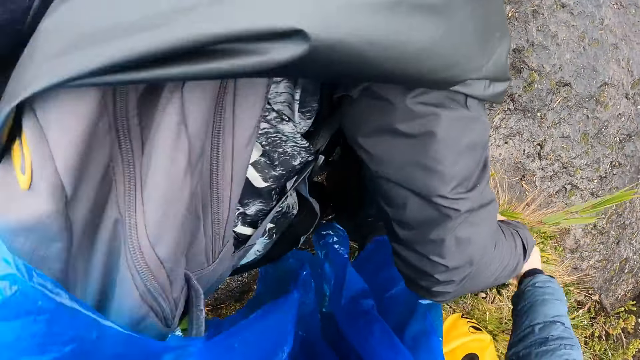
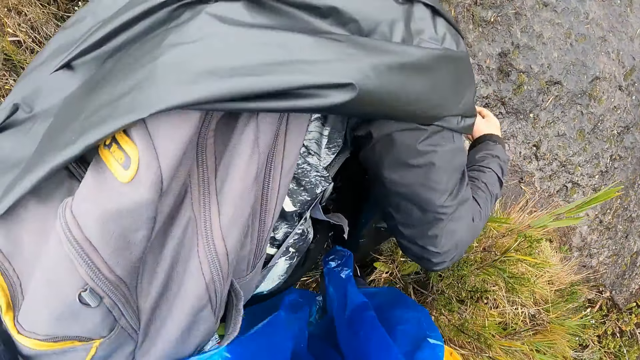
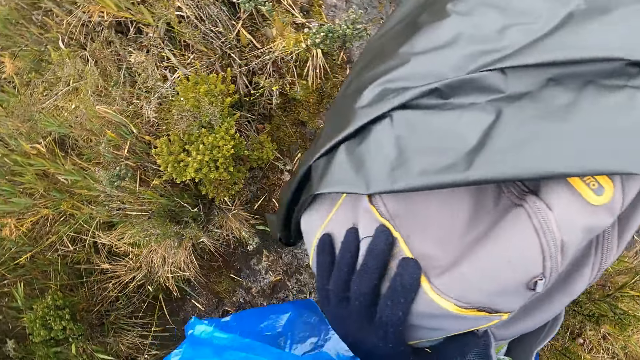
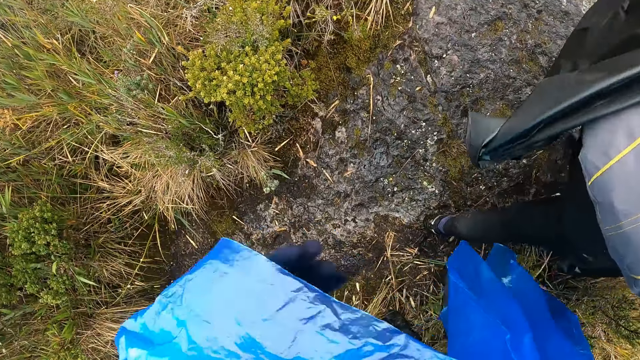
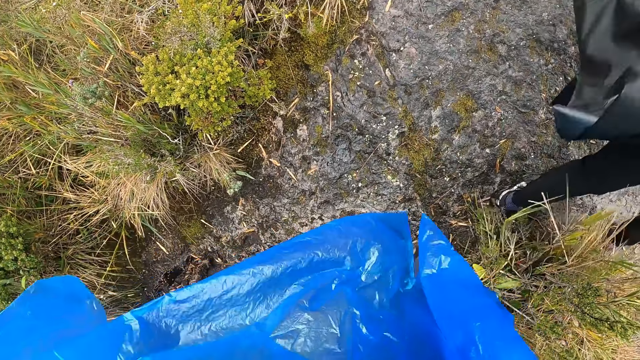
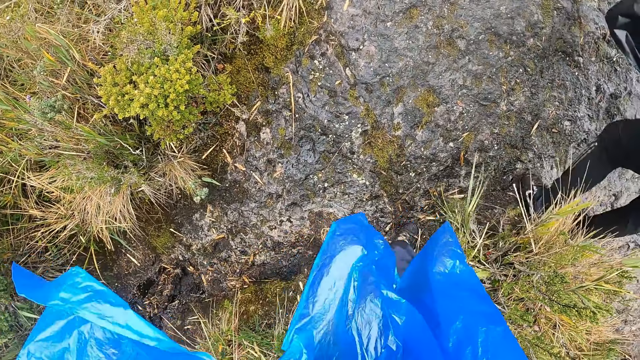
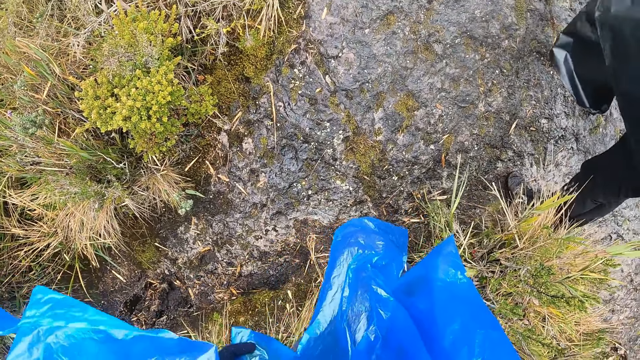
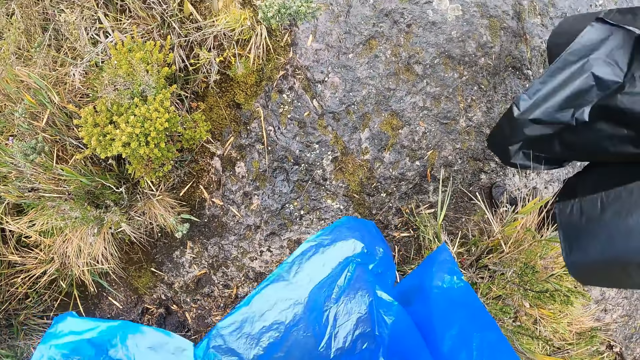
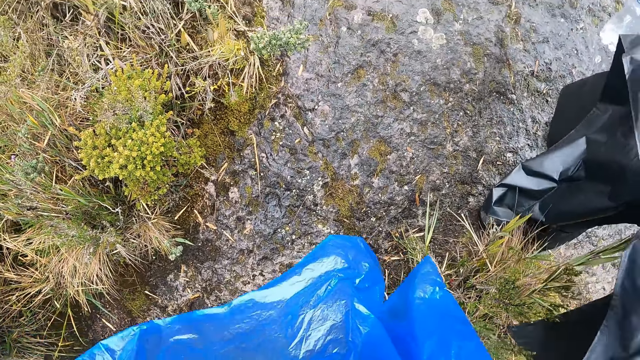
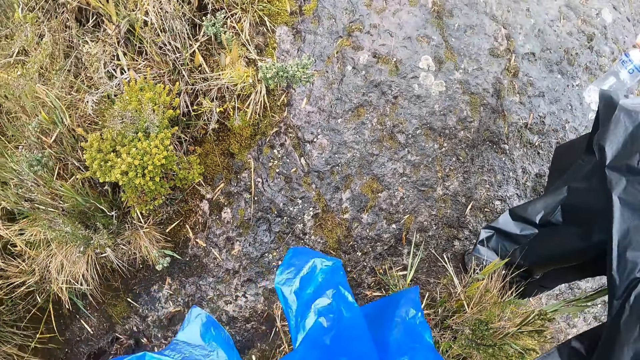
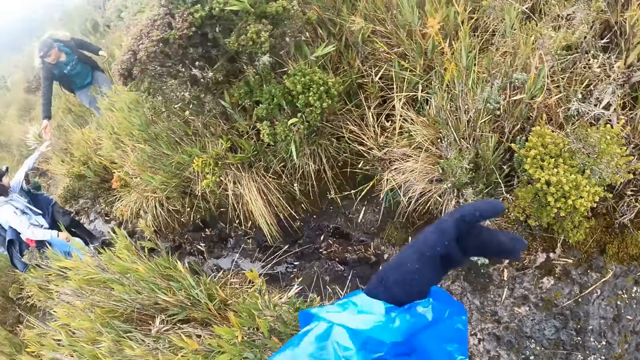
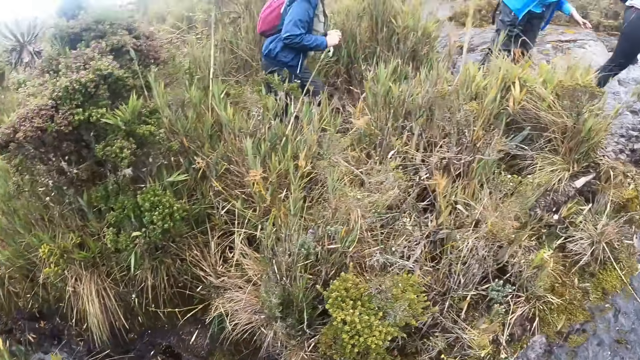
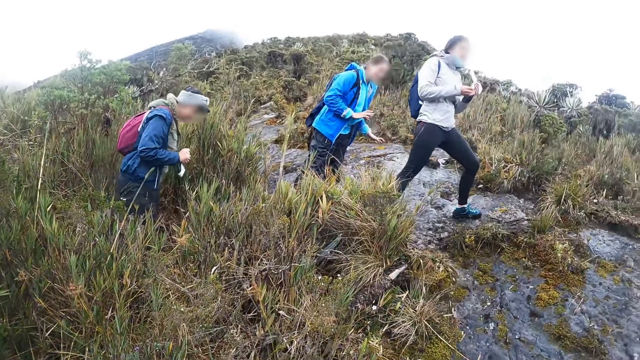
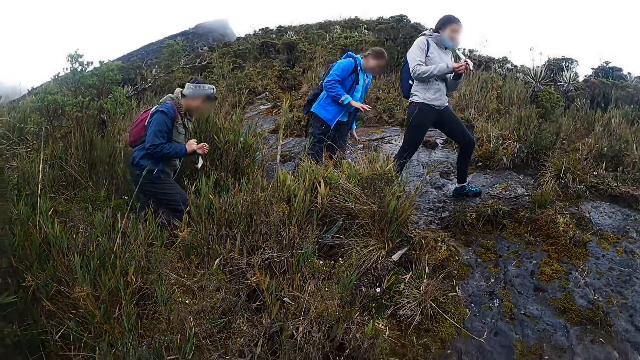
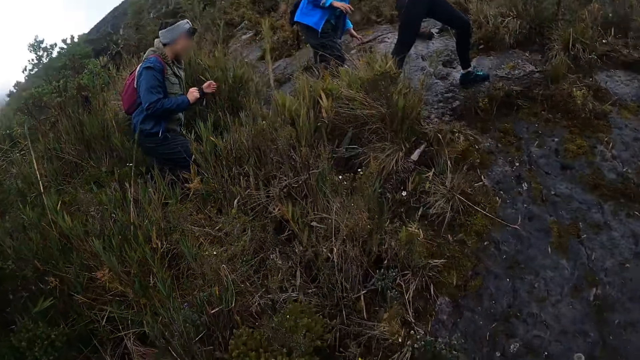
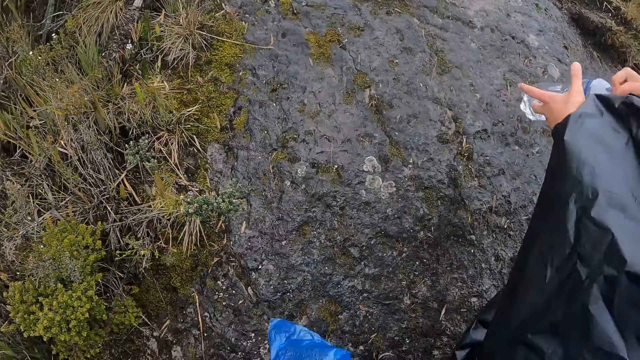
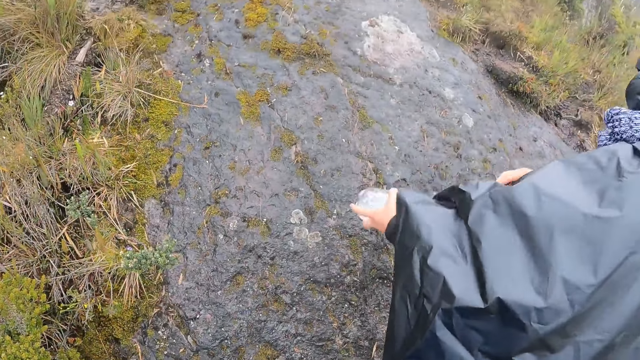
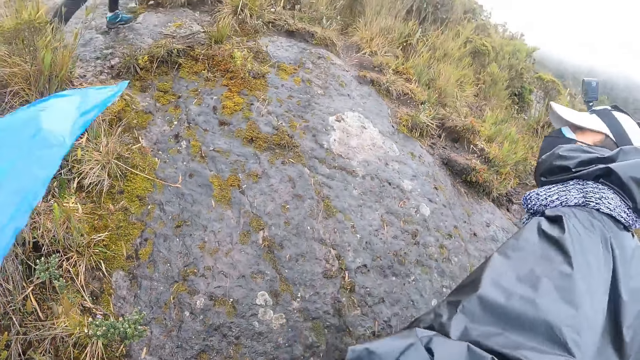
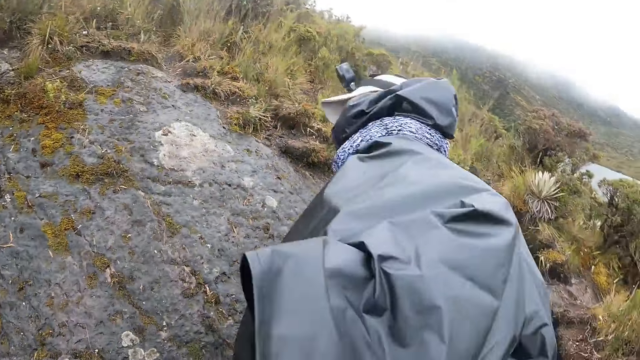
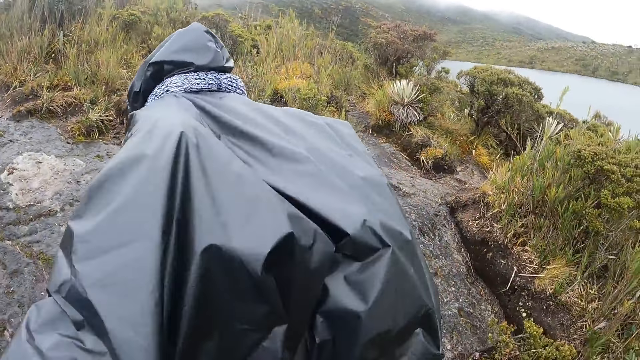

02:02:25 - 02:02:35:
The camera wearer raises his left hand. The woman, the other woman and another woman climb the rock.

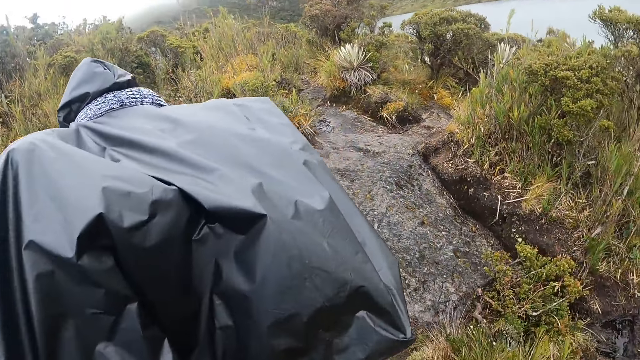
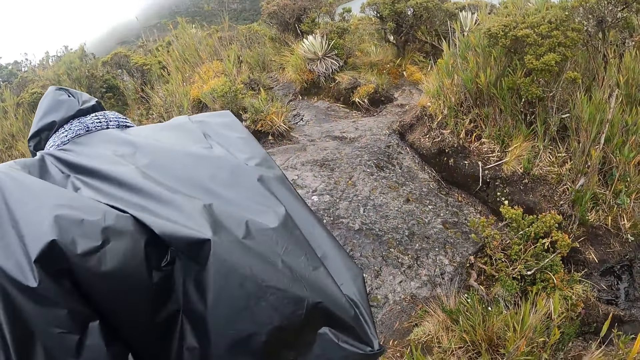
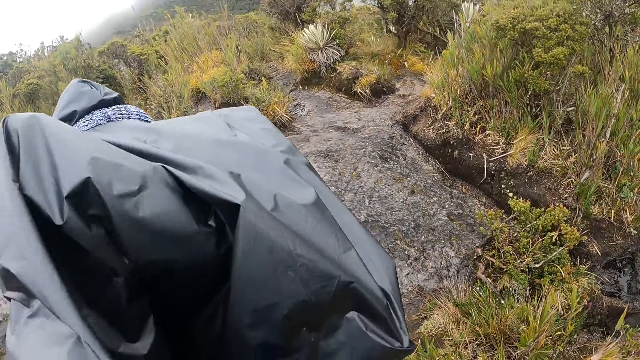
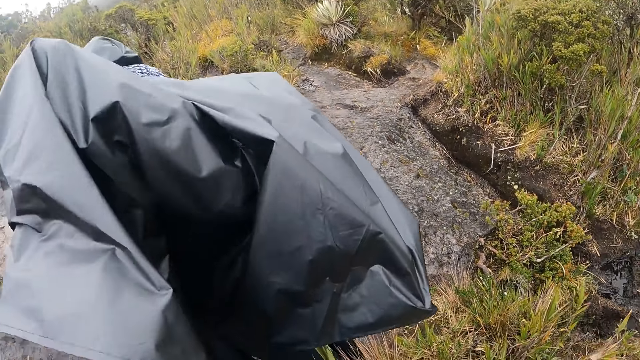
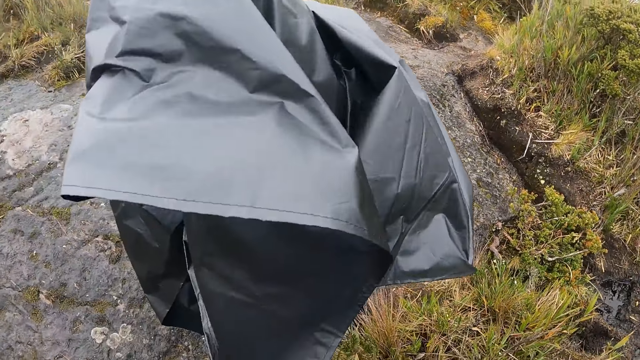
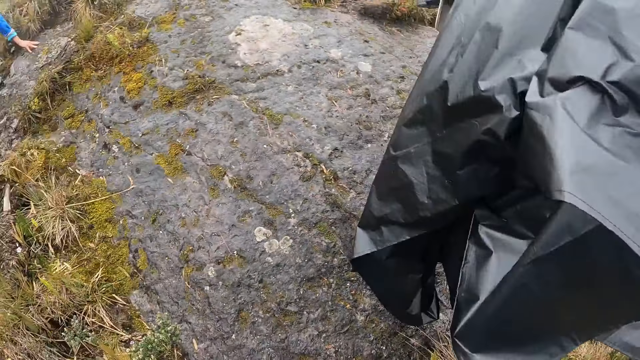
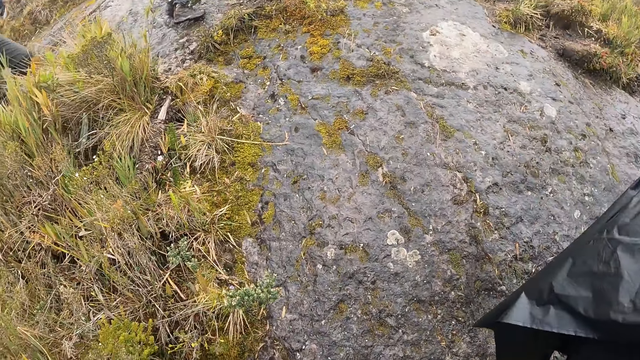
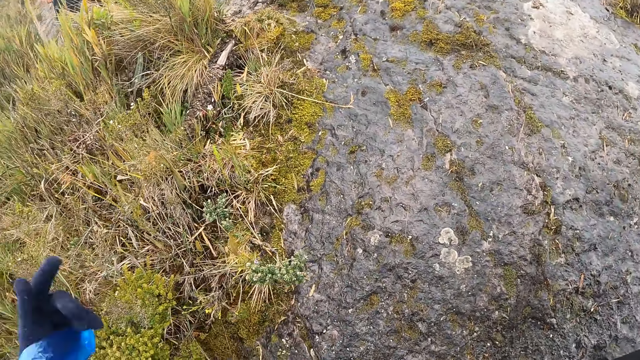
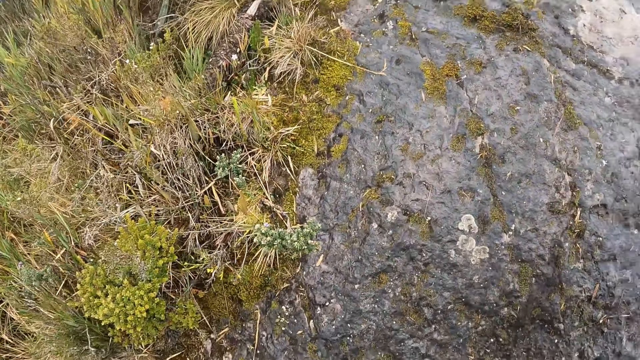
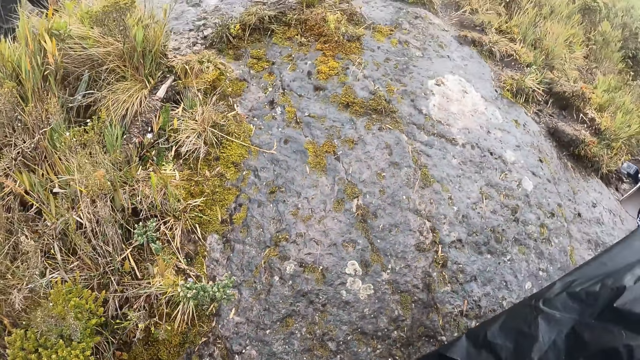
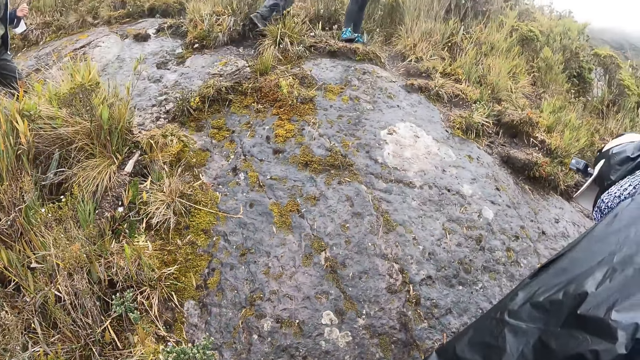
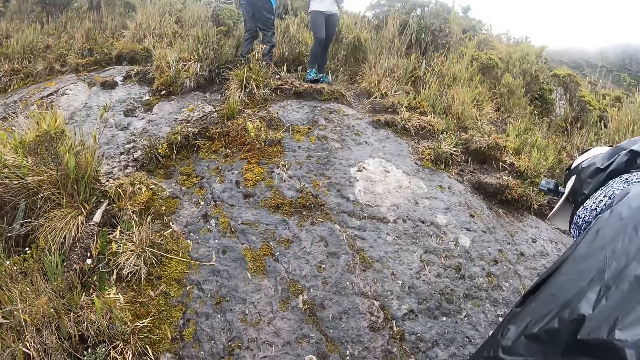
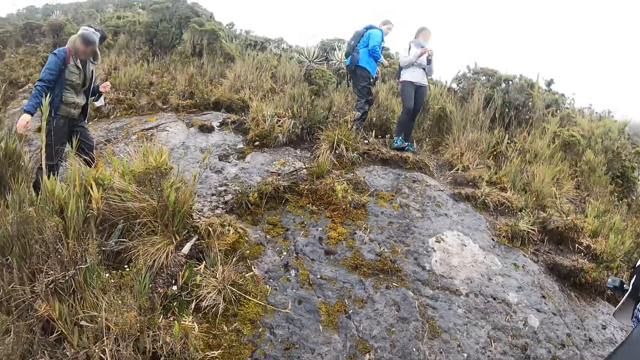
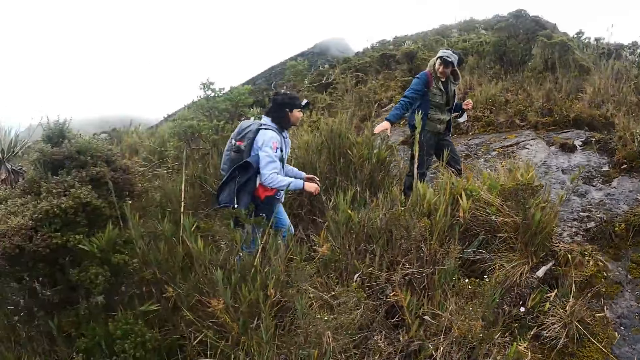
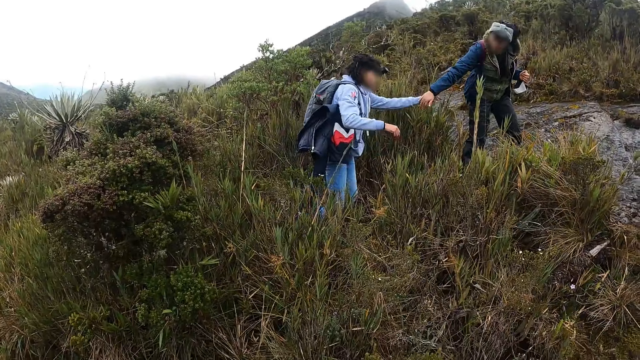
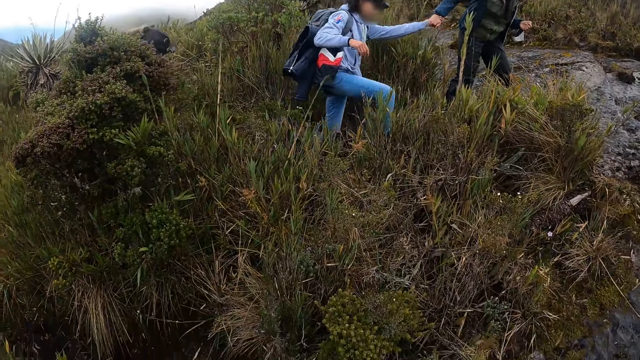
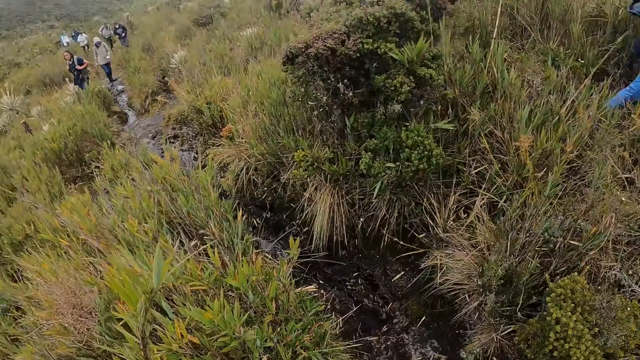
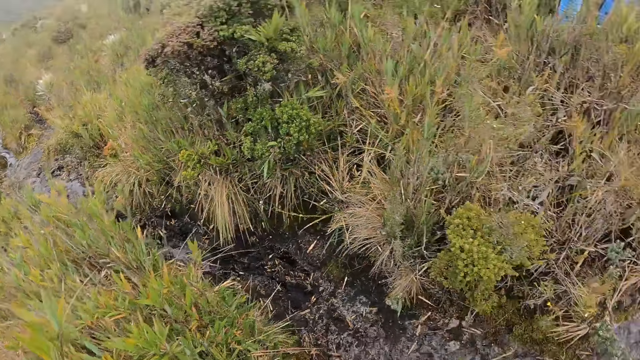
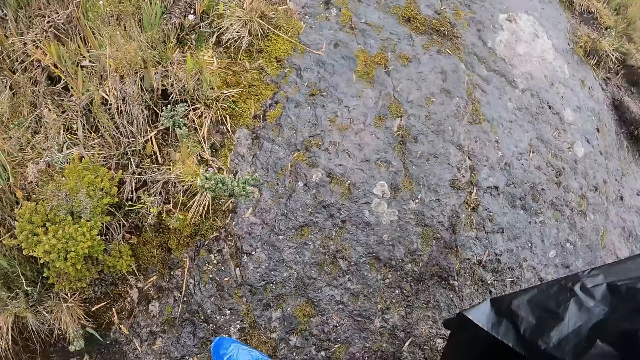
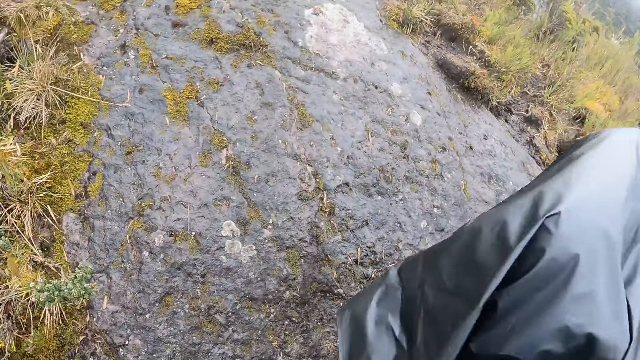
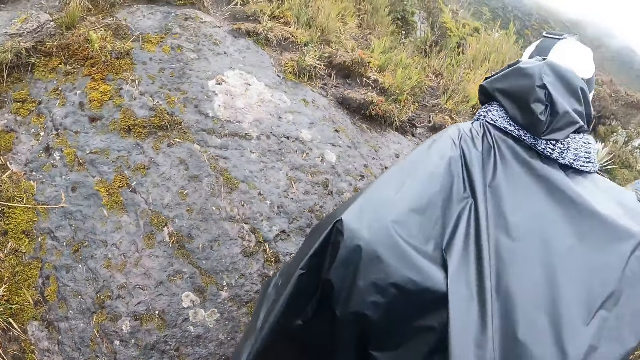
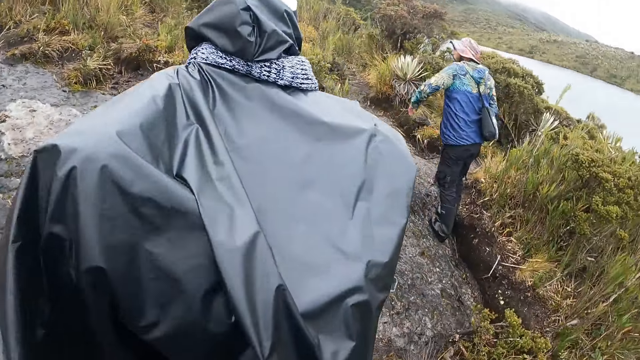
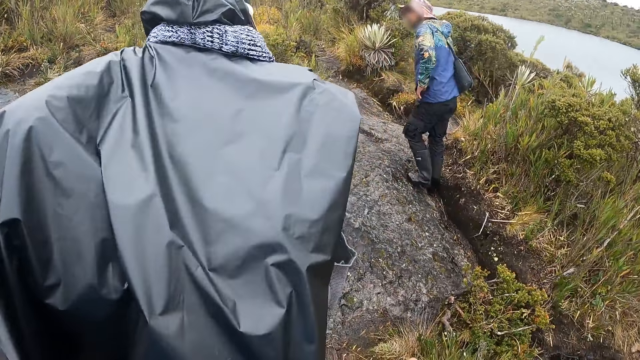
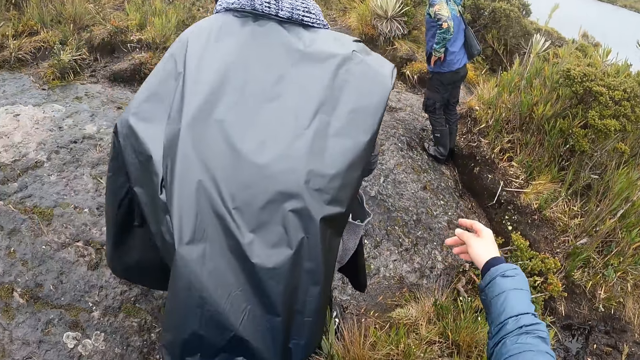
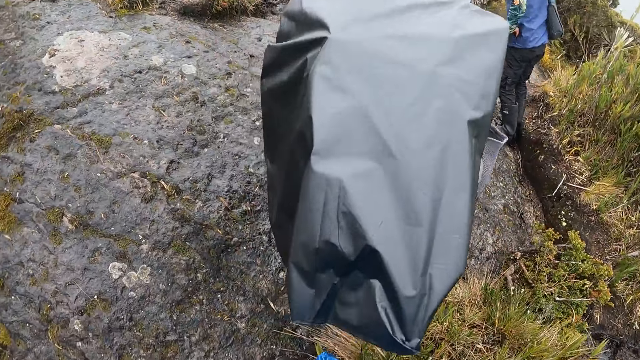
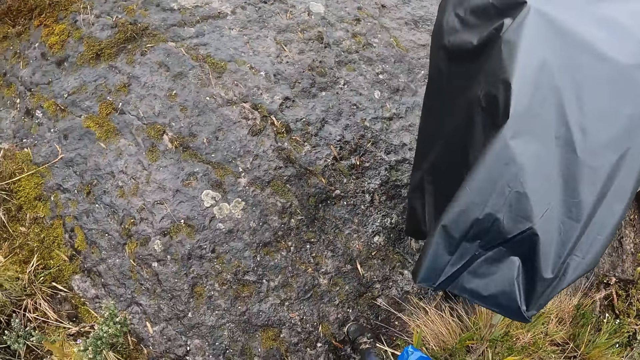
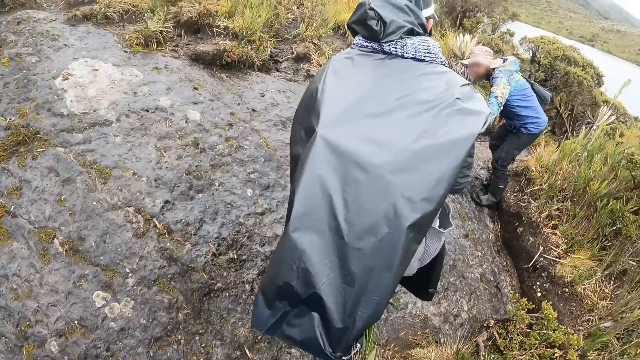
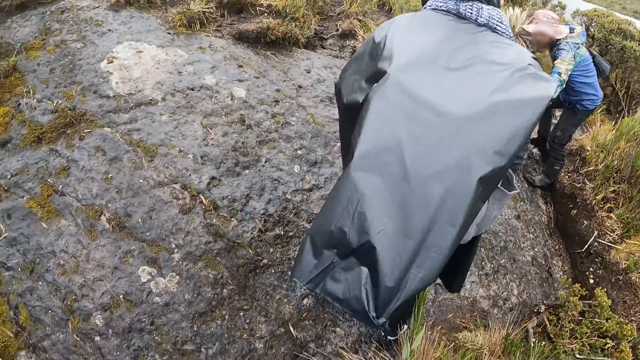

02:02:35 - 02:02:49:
The camera wearer looks around and raises his left hand. A woman pulls the other woman's left hand up the rock. A man climbs the rock. The camera wearer points with his right hand.
